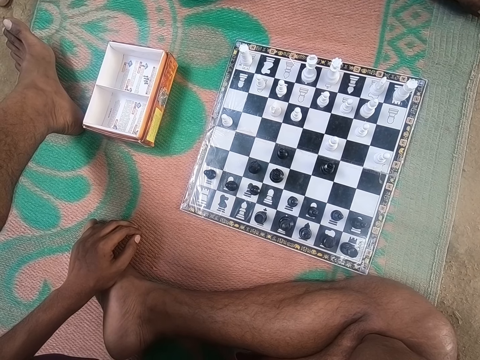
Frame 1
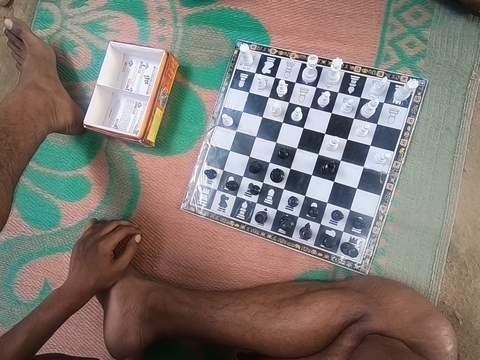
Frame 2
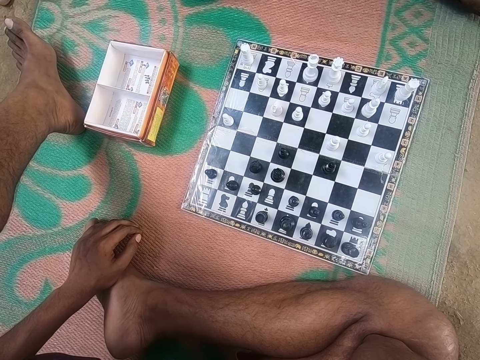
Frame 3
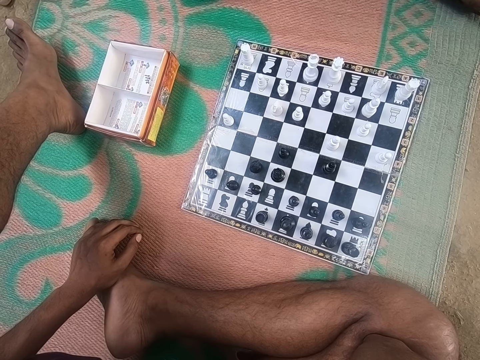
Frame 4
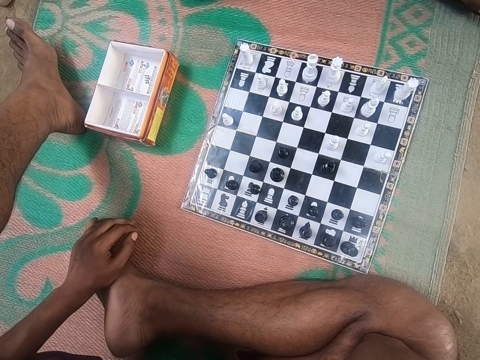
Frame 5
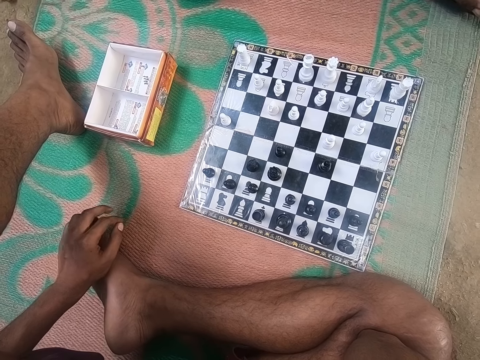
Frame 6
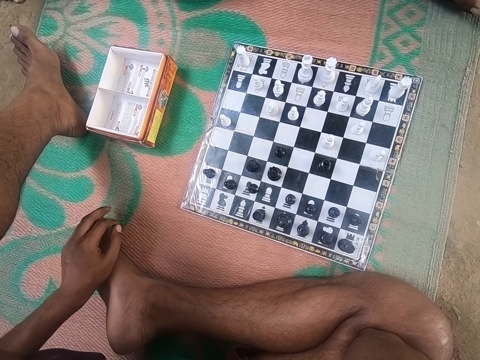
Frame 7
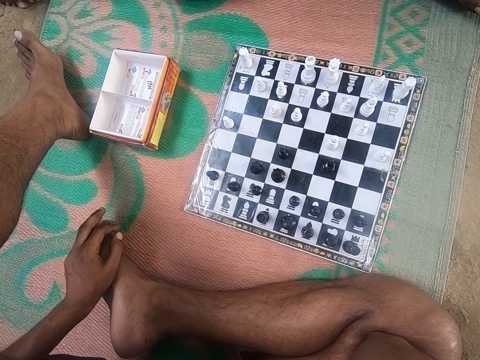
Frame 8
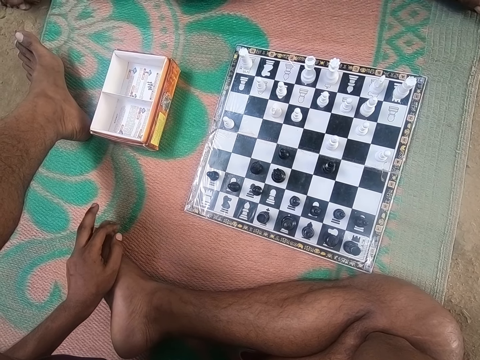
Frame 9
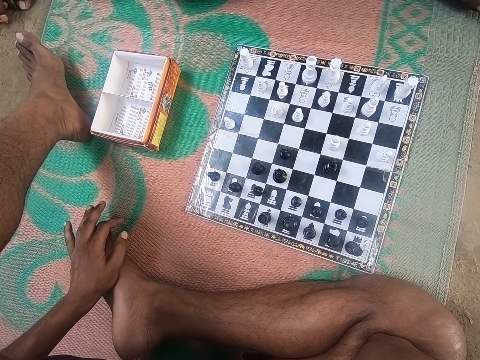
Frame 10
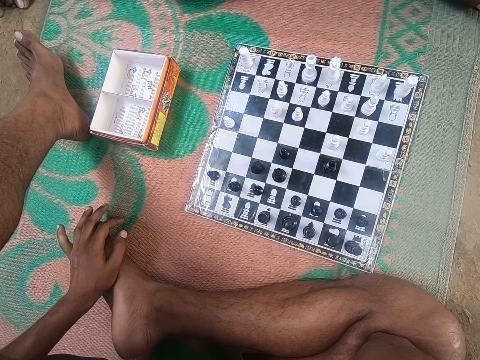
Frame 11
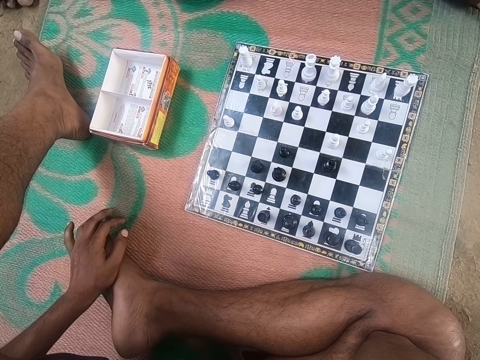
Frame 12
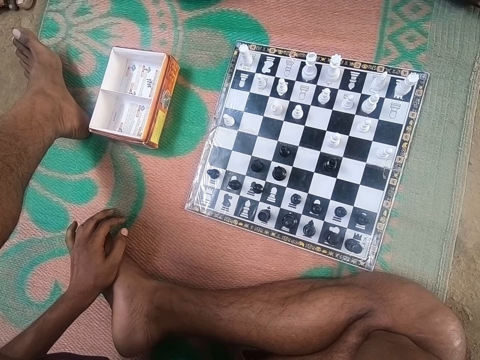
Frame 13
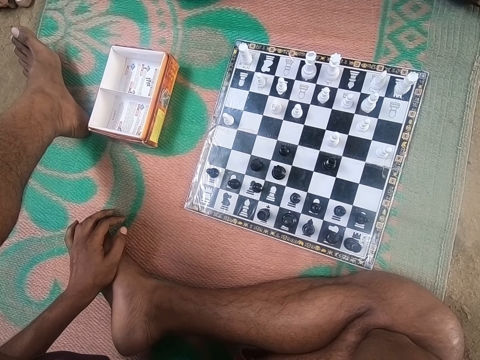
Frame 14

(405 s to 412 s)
The camera wearer looks at the chess.

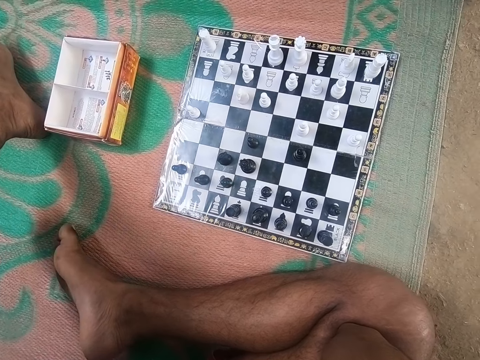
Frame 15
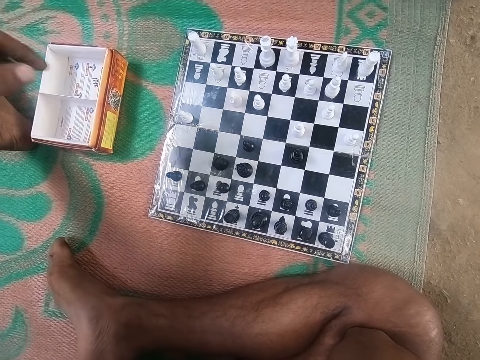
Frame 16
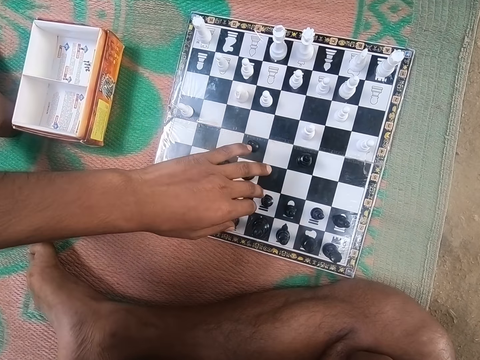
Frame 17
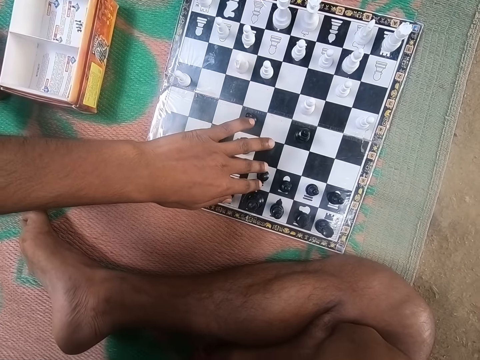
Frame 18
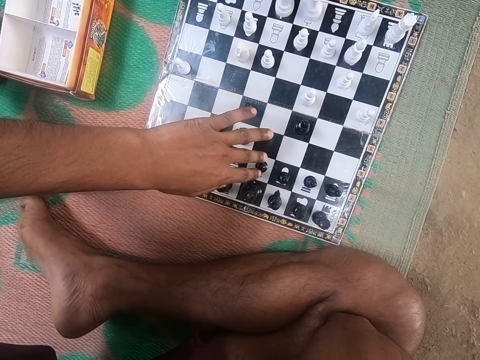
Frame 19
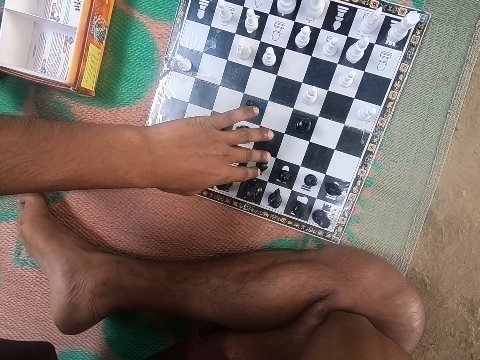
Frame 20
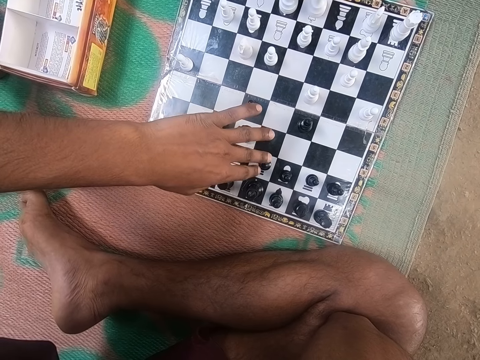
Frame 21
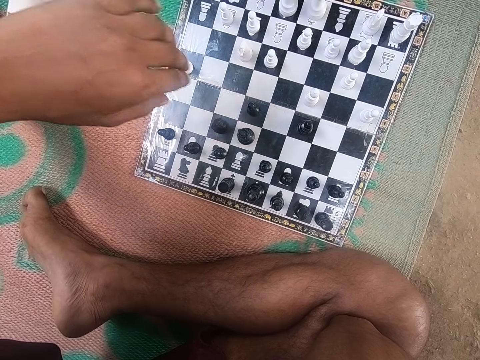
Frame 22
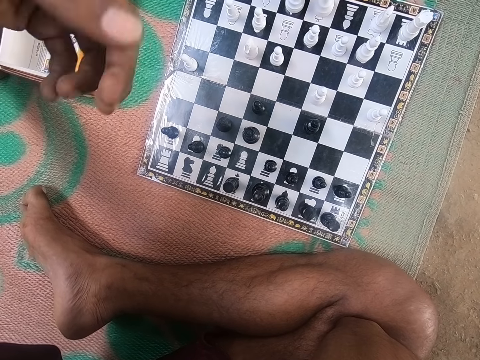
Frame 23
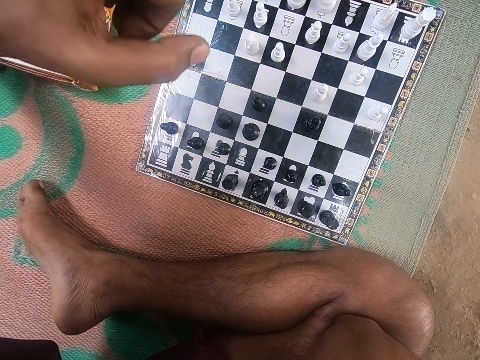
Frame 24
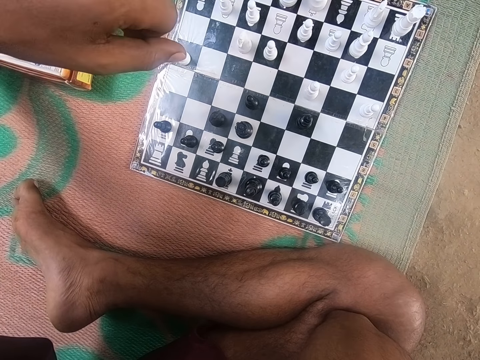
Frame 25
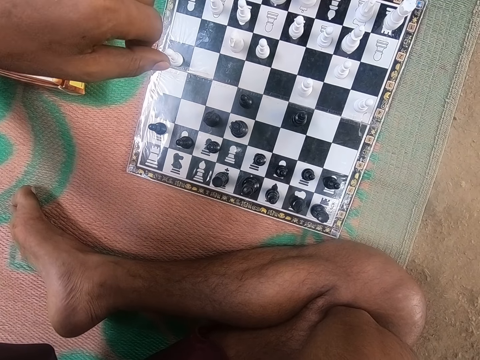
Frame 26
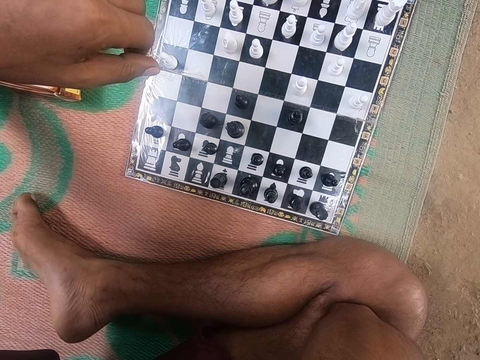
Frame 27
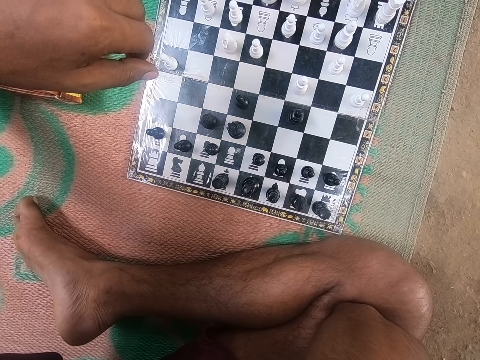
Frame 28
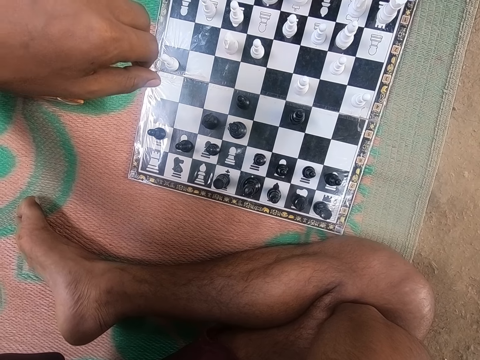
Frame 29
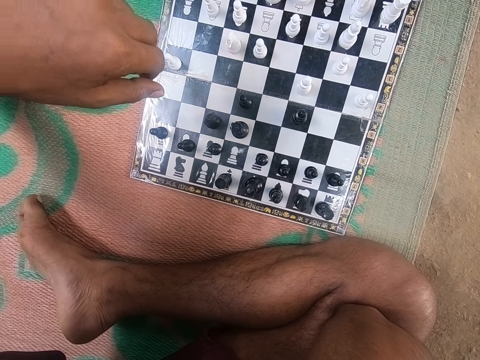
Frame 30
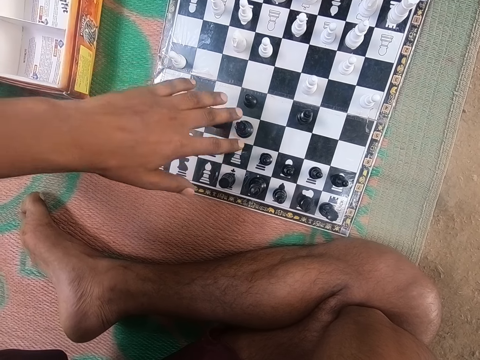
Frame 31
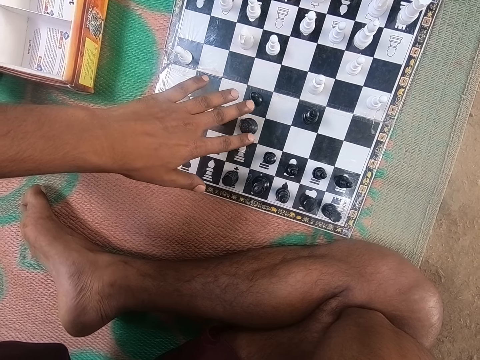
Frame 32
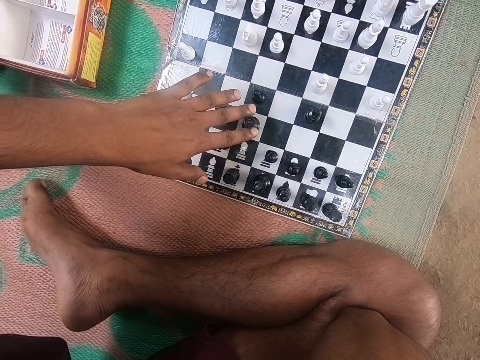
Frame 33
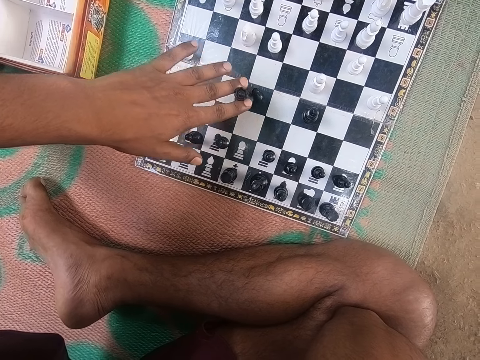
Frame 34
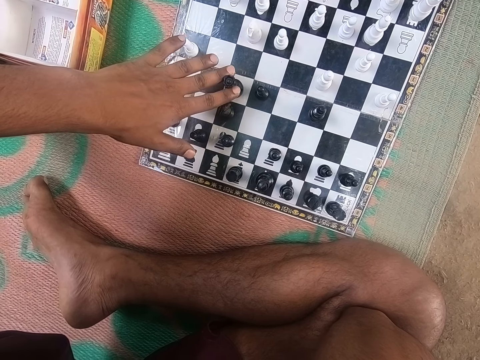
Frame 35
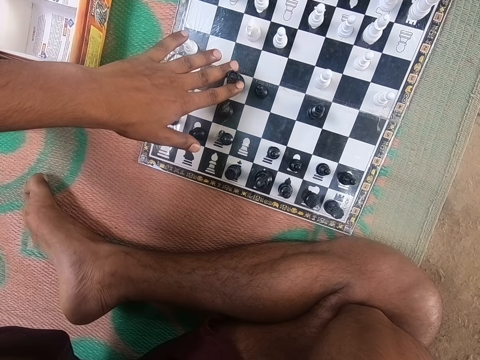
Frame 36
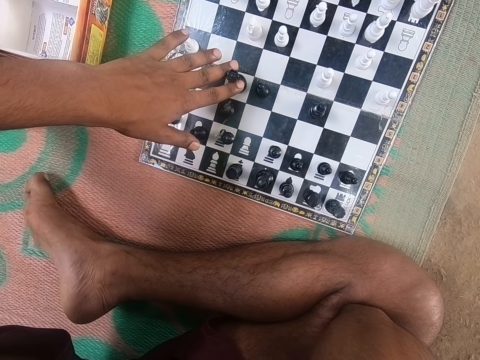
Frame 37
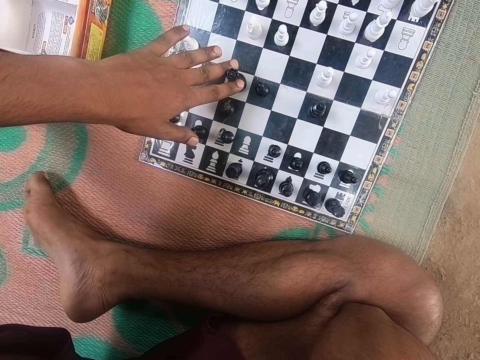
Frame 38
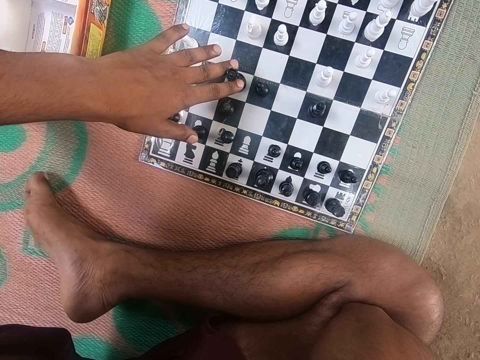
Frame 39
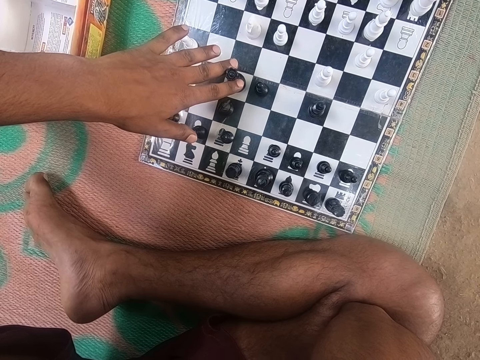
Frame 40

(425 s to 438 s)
The camera wearer moves a piece on the chess board. They look at the chess and touch the black chess piece. They move a hand. A man looks around the chess board. The camera wearer looks around the chess board. They move a piece on the chess board. They play.

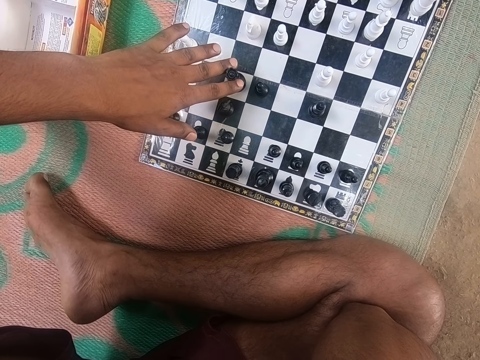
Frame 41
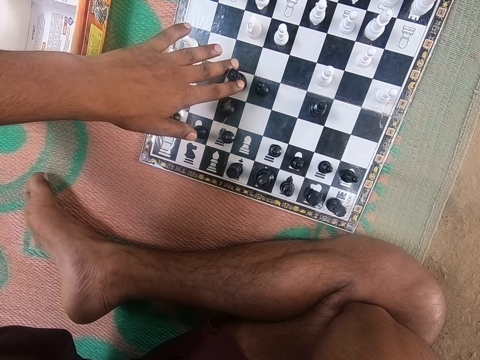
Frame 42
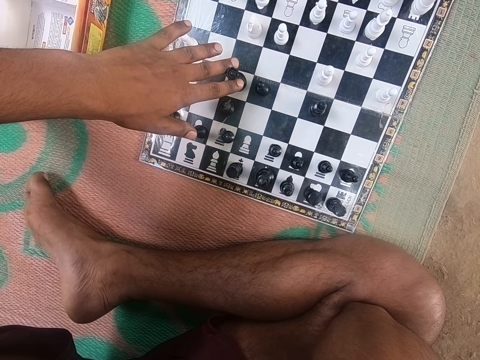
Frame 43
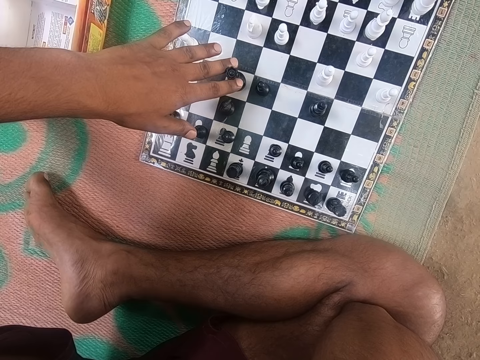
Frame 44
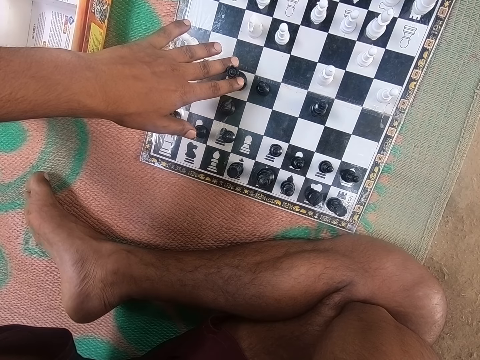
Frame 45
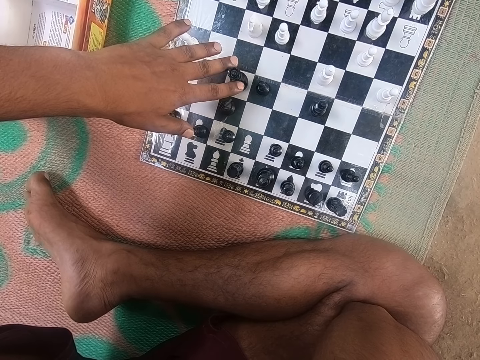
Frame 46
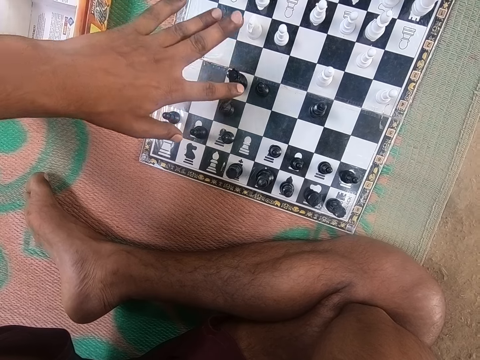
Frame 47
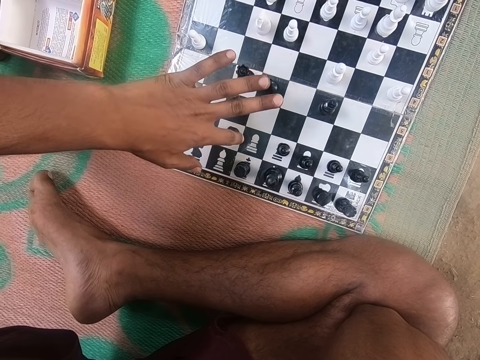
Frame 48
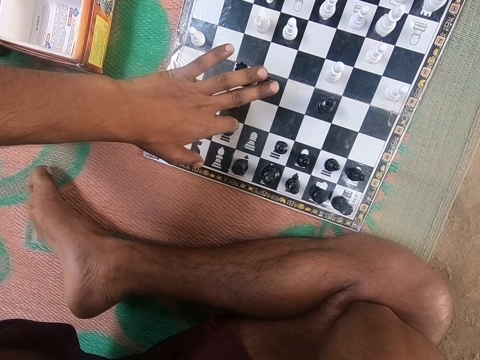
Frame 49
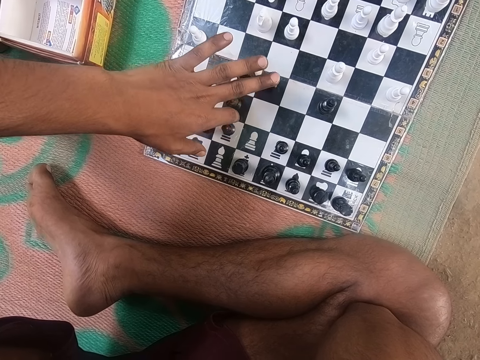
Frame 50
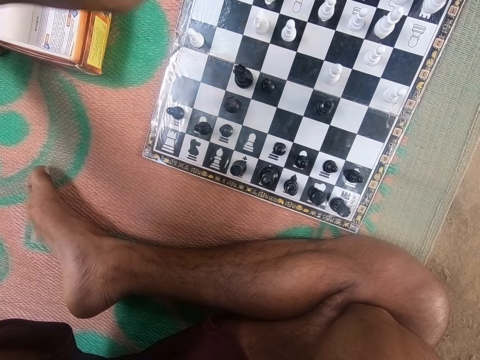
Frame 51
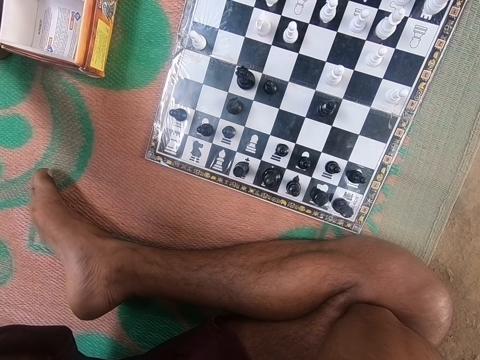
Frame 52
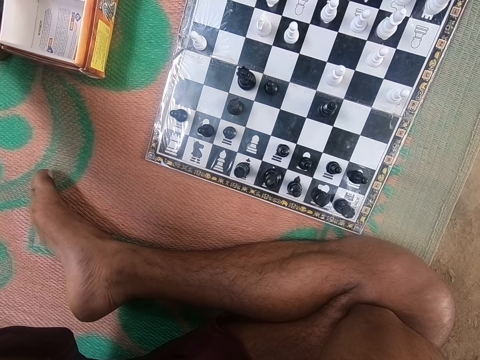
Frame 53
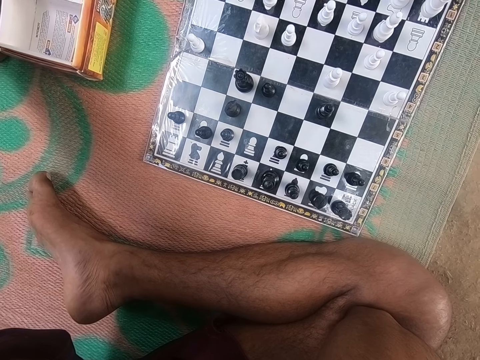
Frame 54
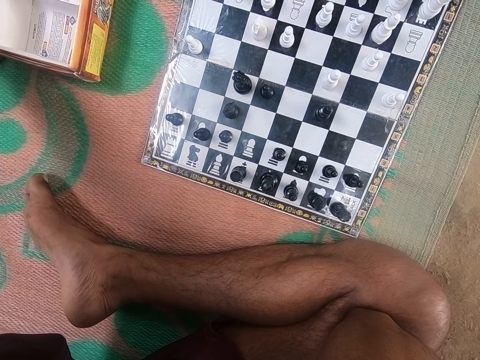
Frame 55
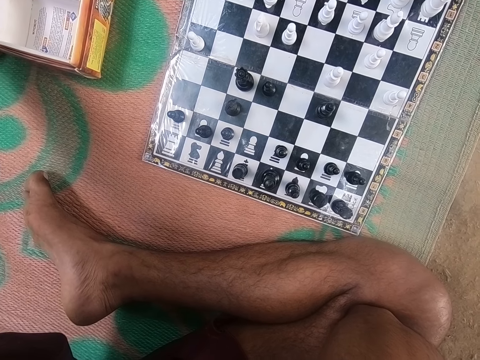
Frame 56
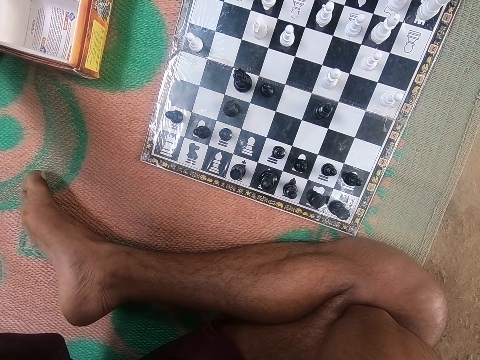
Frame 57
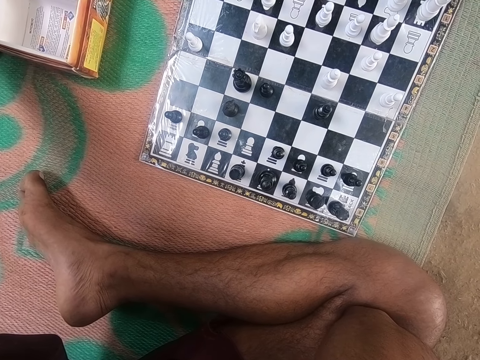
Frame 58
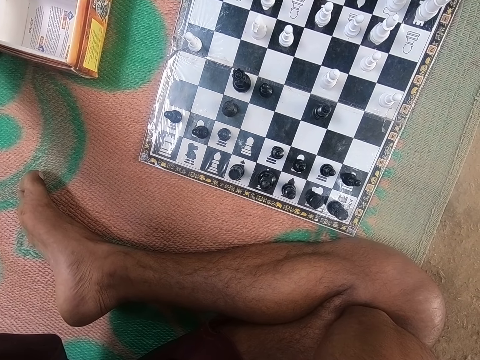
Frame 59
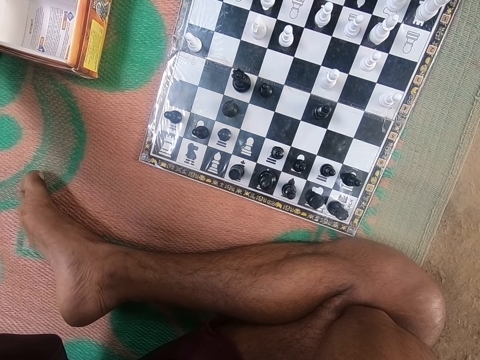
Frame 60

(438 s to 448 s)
The camera wearer looks around the chess board.
